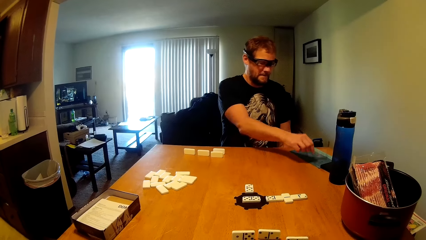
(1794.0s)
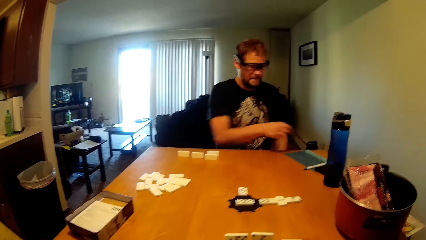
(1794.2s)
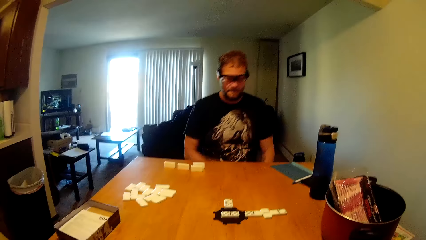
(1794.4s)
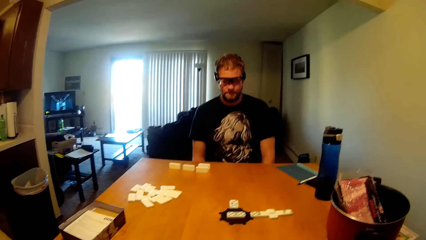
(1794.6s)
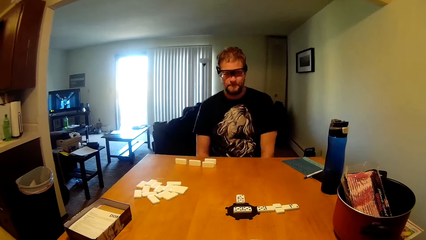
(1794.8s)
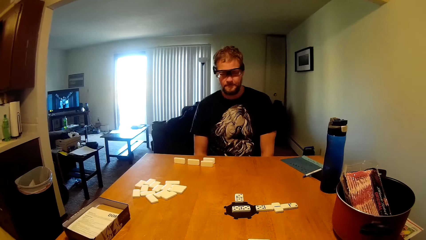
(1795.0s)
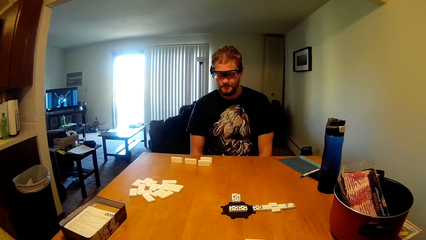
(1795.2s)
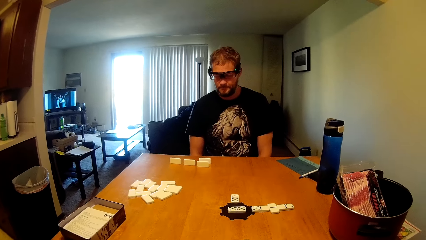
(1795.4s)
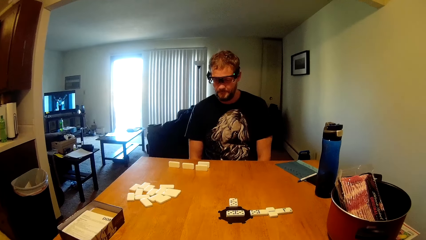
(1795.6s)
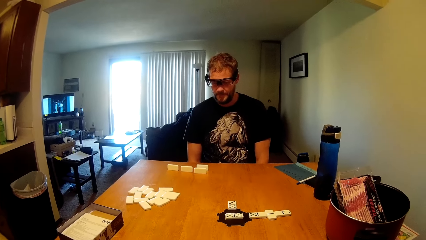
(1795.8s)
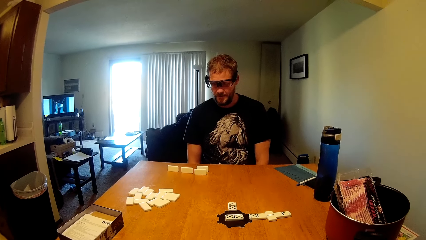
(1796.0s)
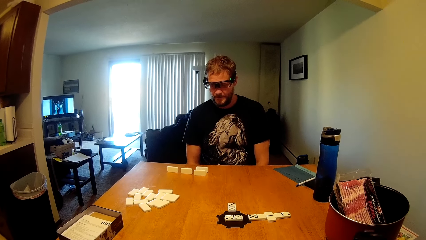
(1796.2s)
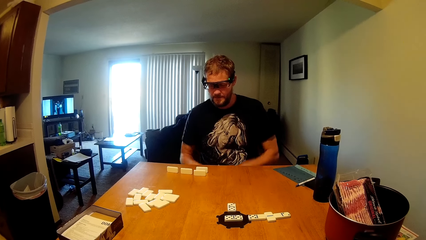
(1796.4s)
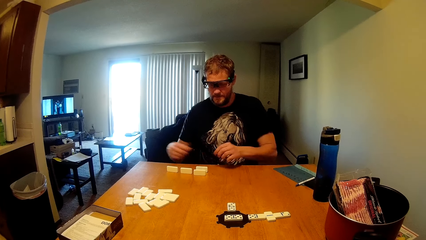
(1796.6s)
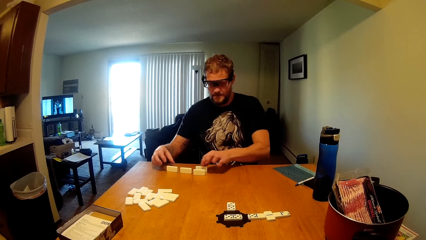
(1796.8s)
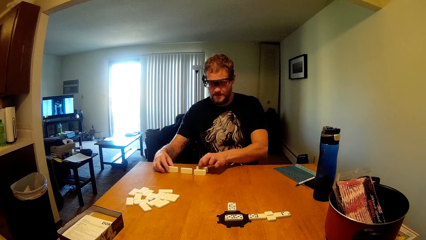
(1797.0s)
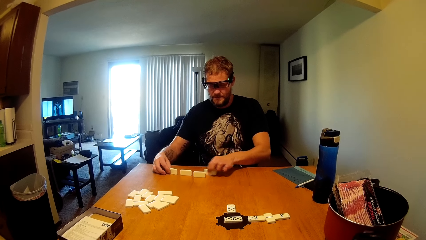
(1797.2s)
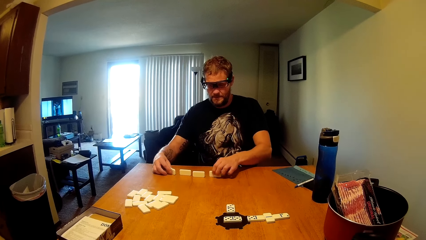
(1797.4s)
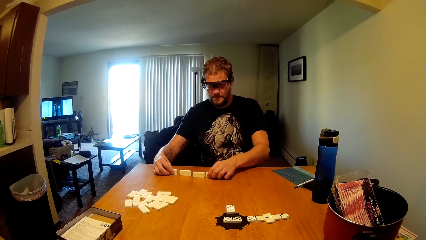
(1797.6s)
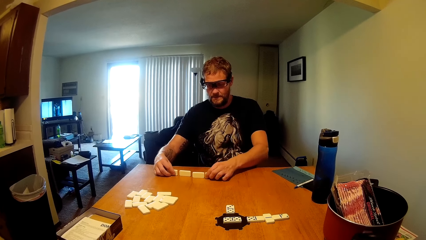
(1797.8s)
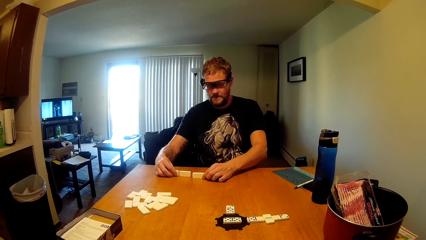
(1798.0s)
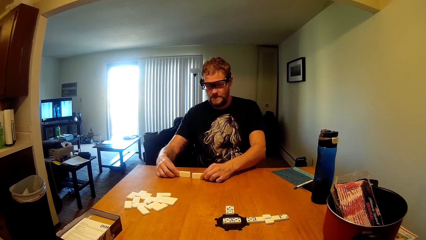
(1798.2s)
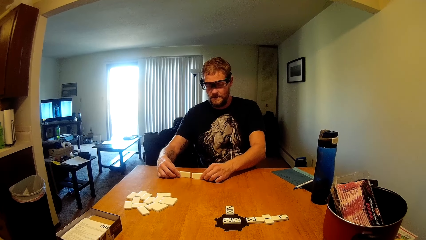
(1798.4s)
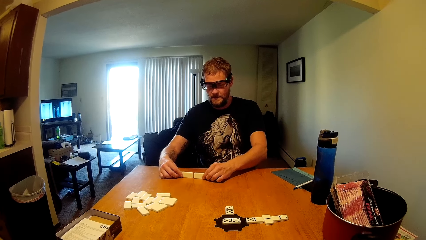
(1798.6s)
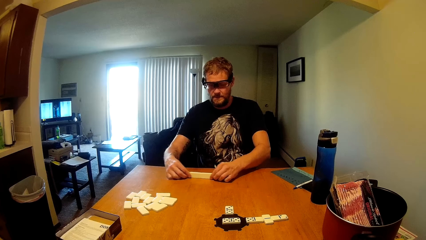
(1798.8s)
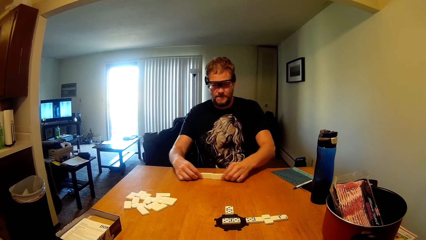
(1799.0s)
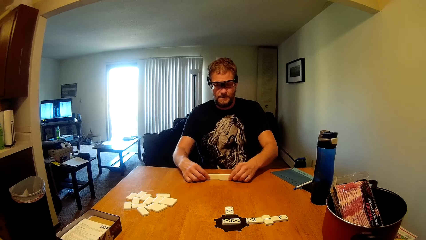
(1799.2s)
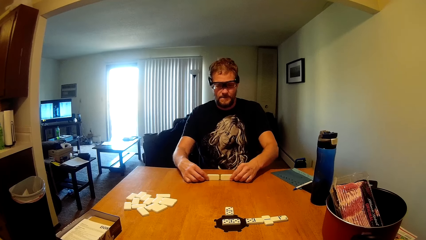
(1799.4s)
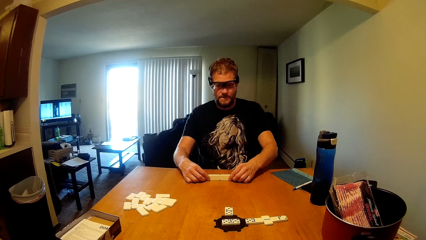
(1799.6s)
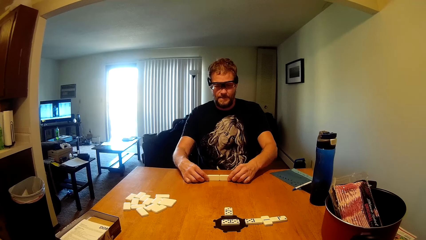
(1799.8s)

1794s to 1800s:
The man drops the pen on the paper. He moves cards on the table. He arranges dice on his side of the table.
